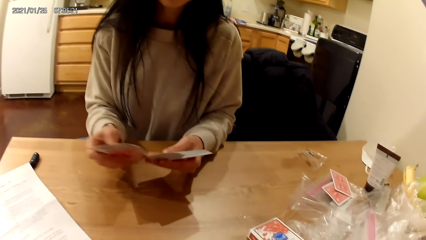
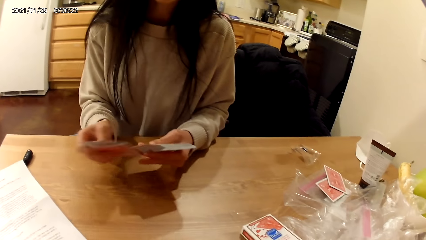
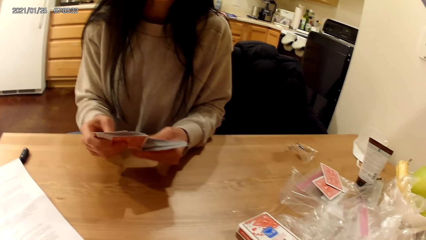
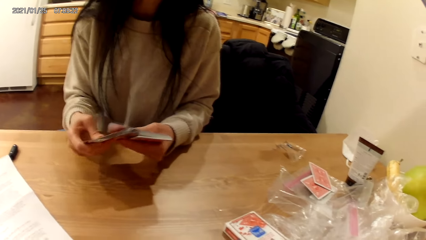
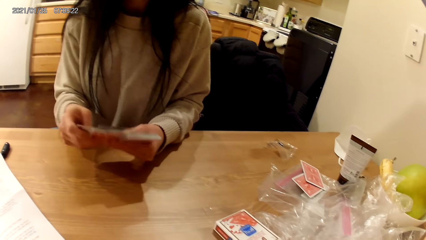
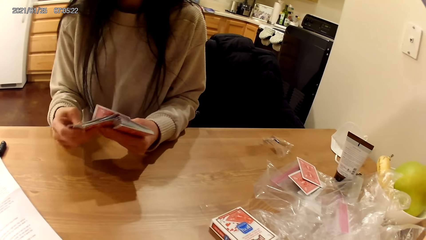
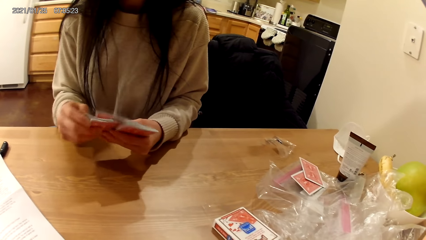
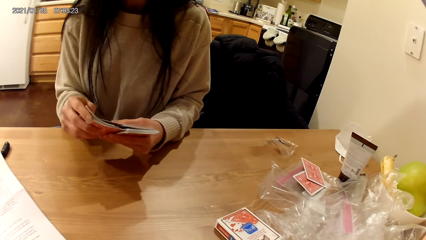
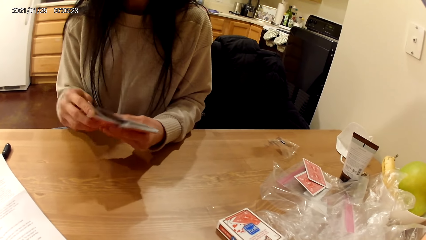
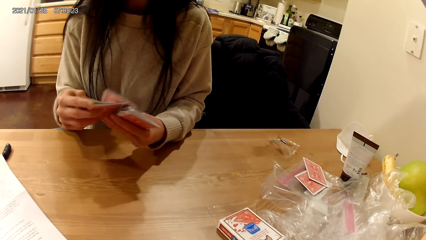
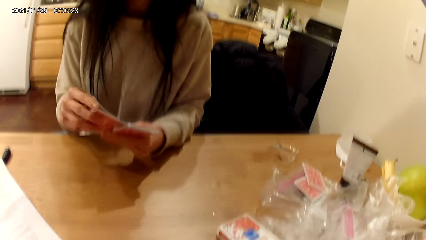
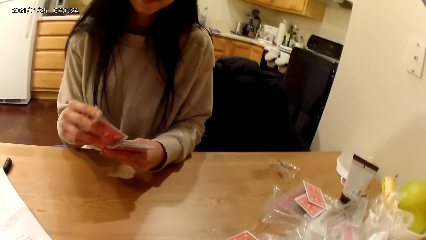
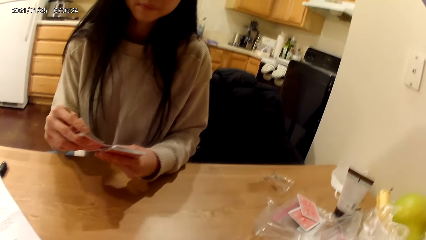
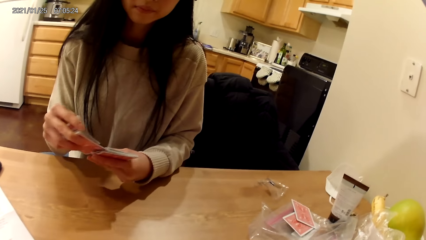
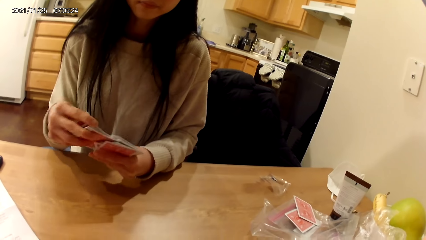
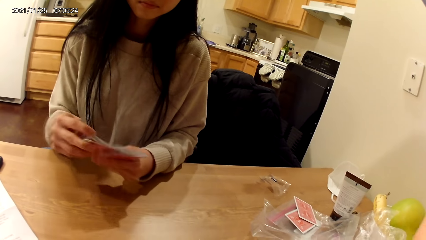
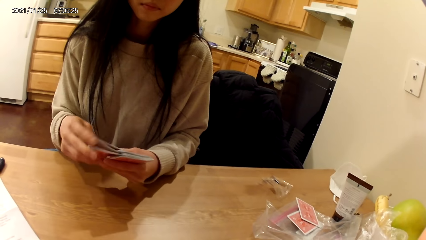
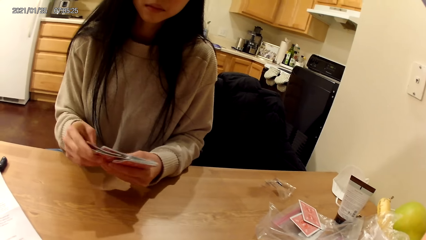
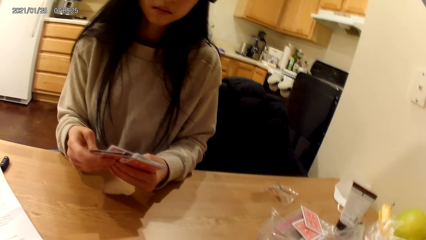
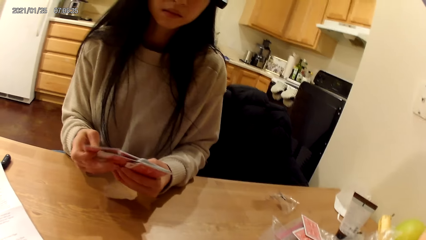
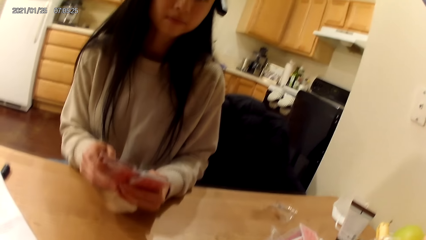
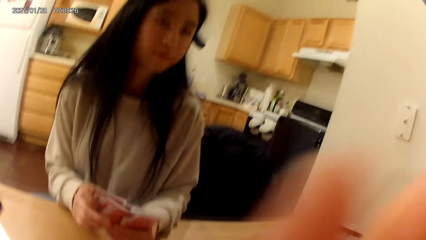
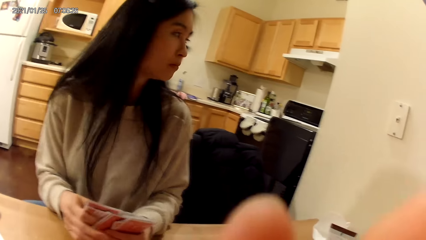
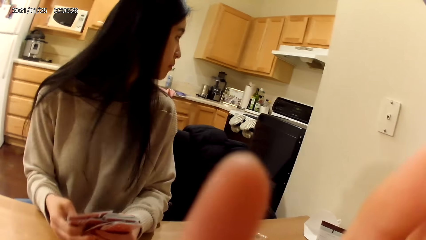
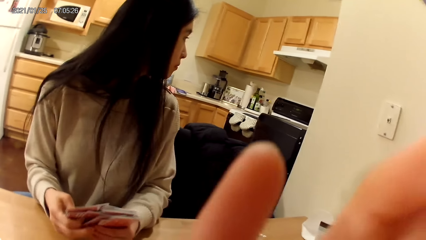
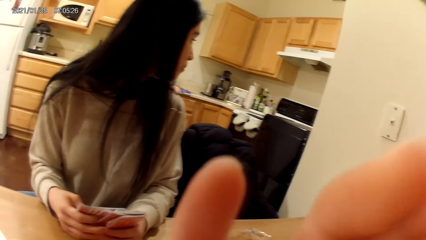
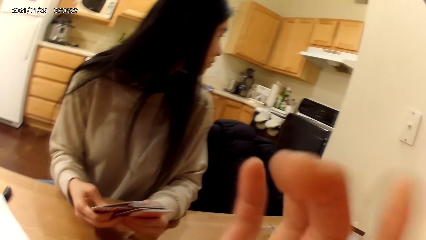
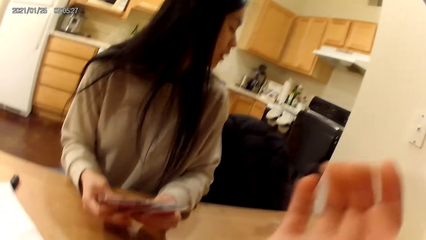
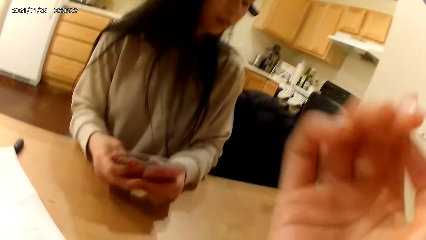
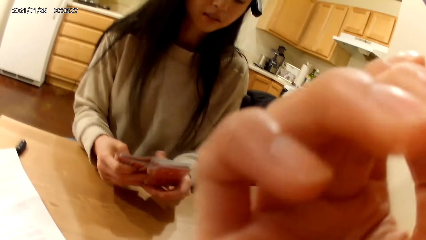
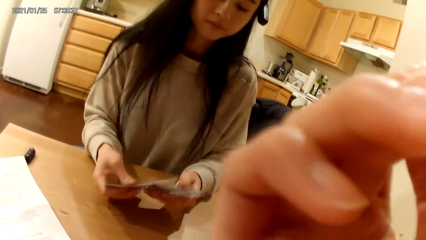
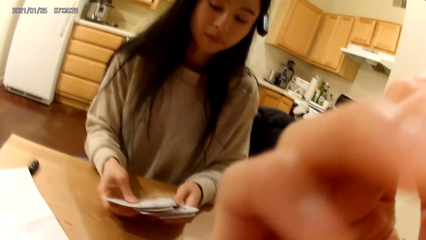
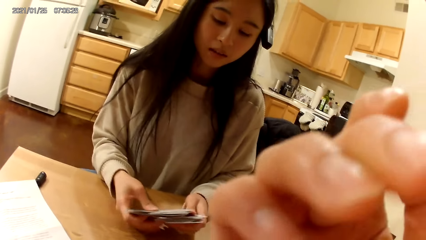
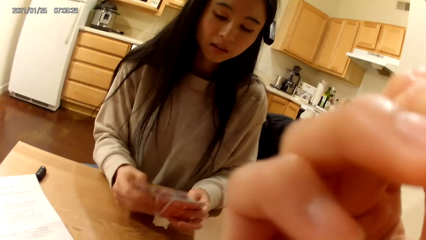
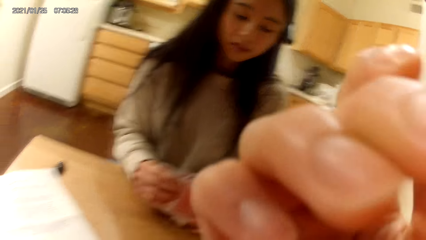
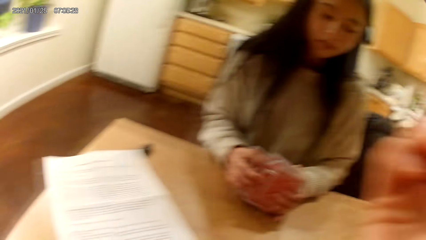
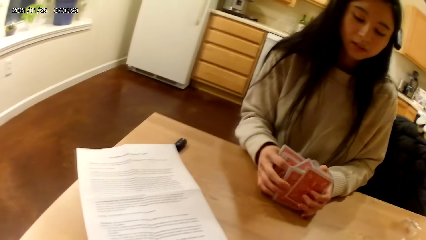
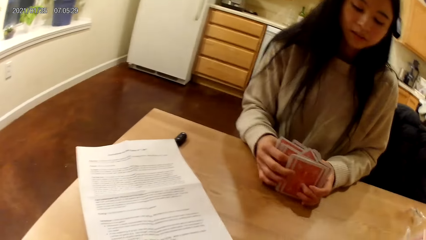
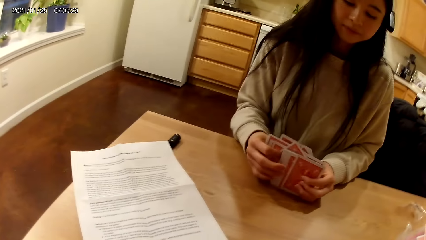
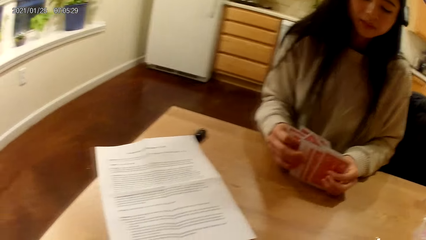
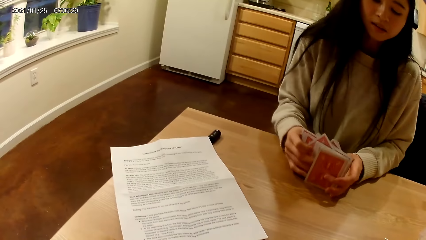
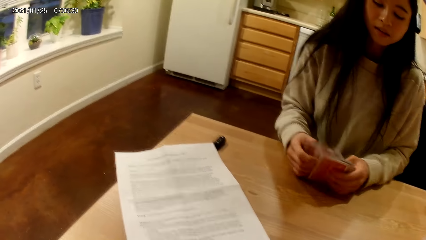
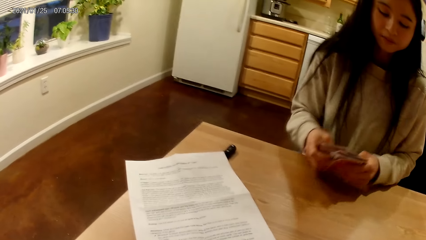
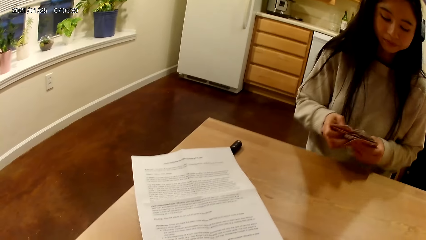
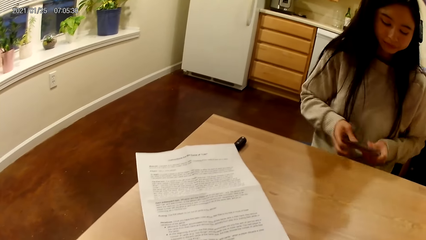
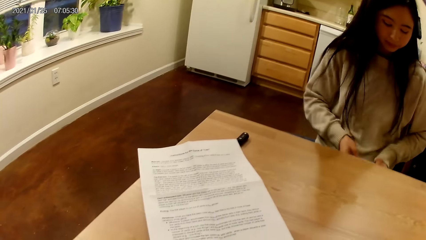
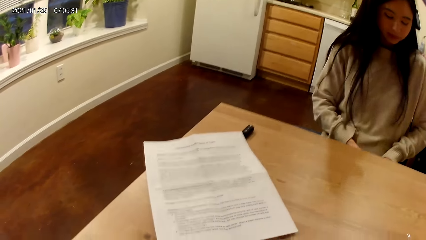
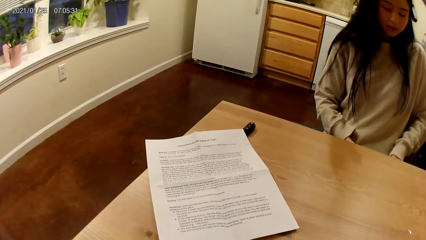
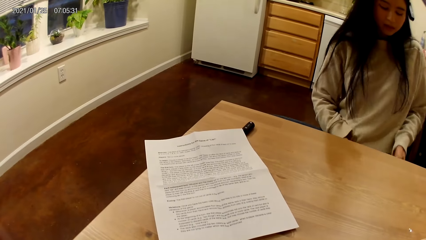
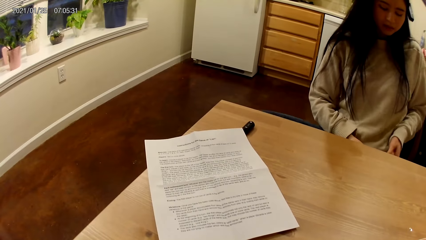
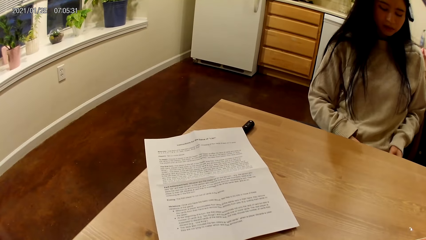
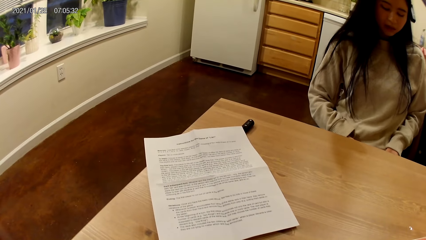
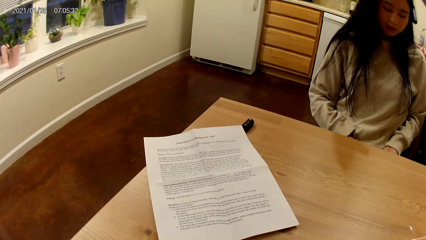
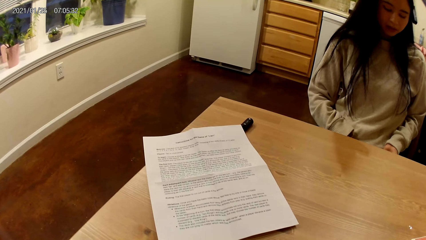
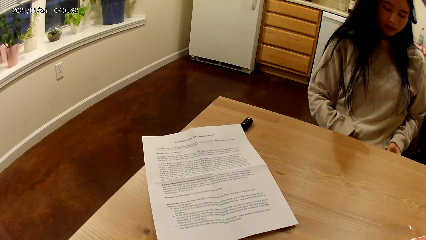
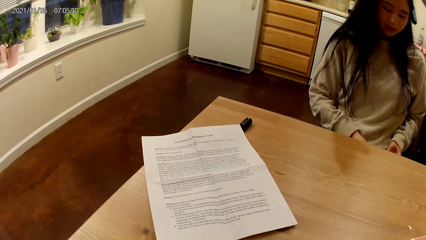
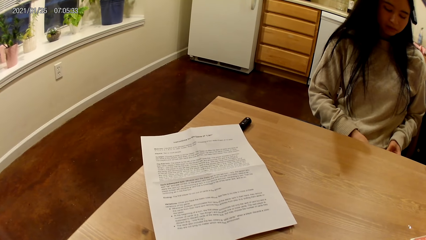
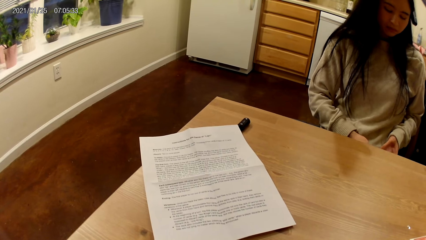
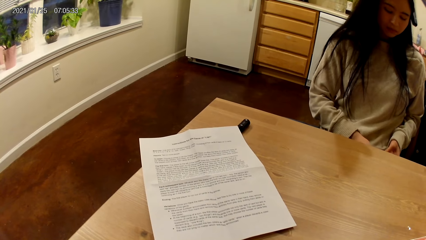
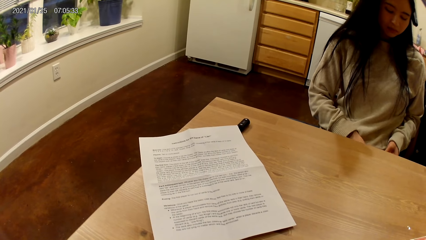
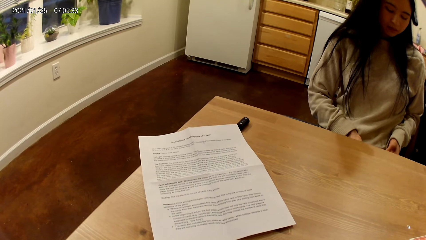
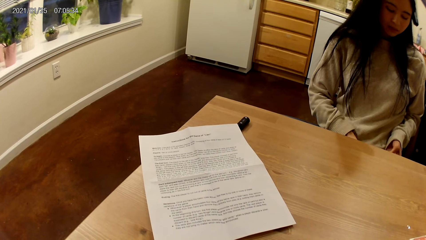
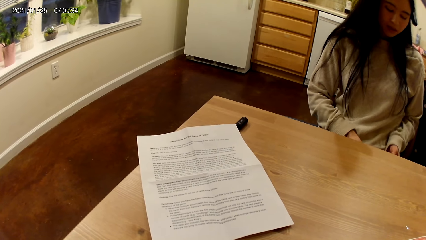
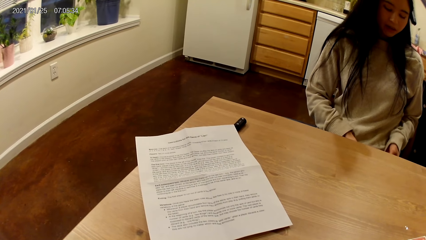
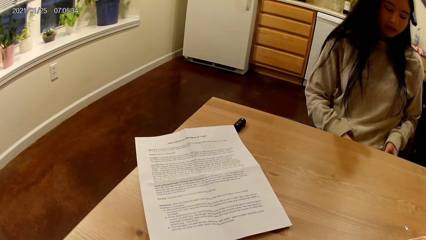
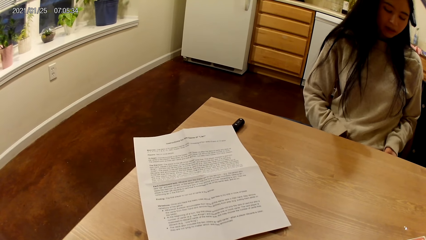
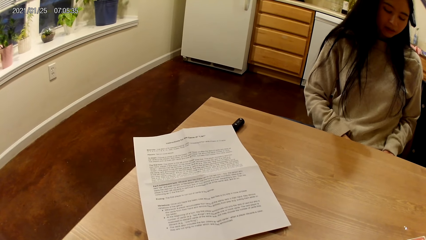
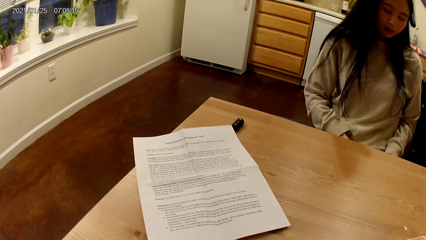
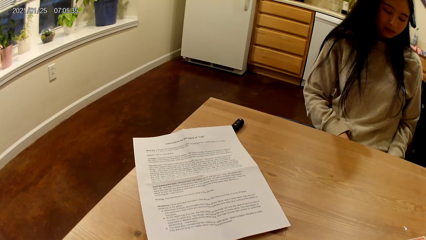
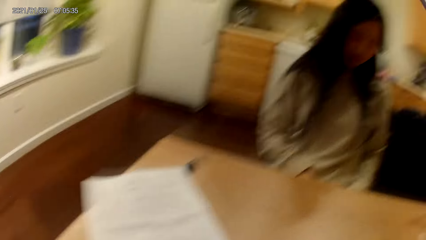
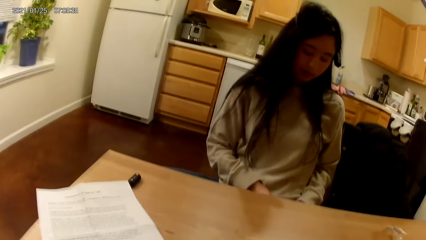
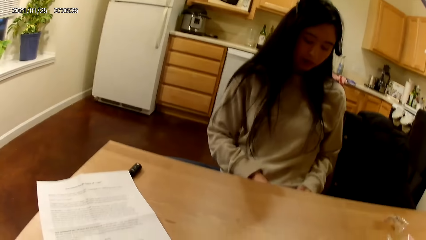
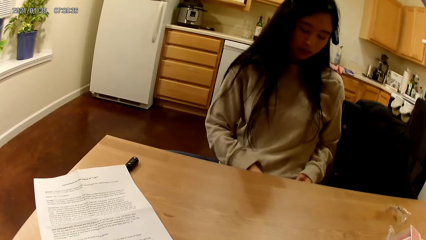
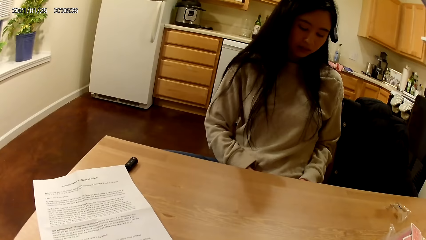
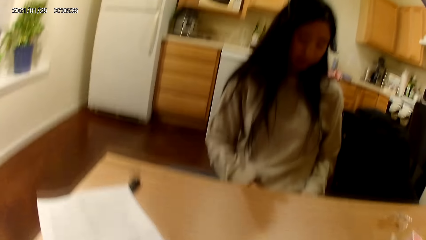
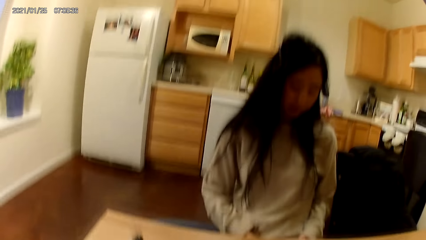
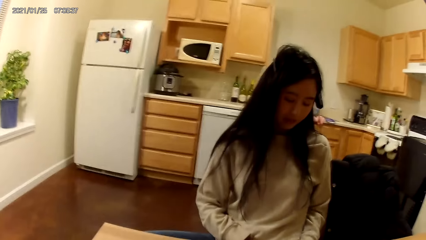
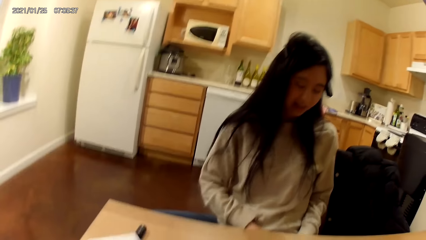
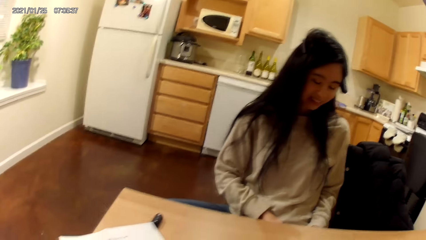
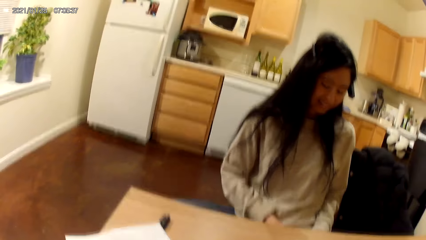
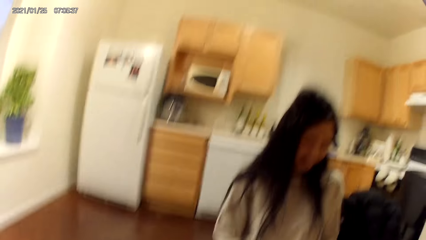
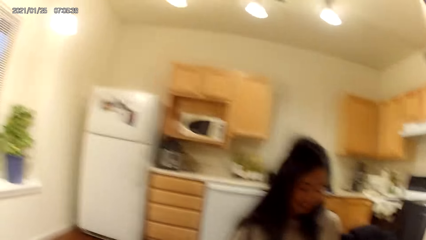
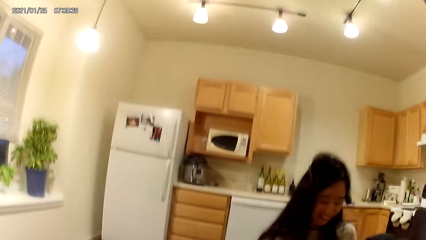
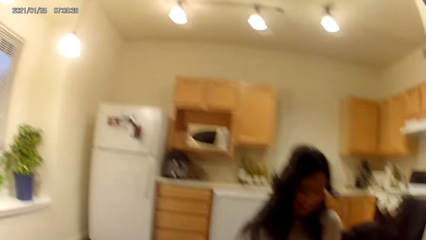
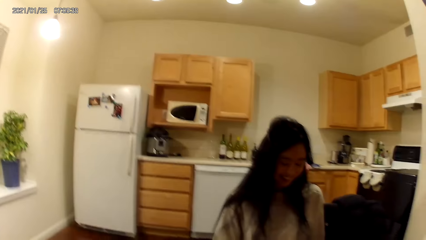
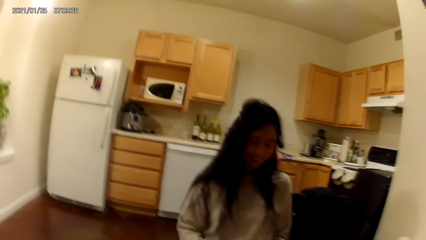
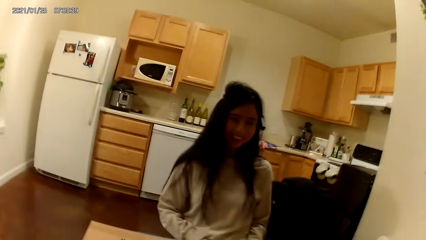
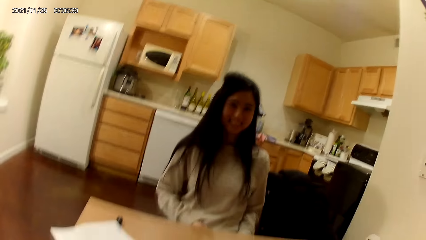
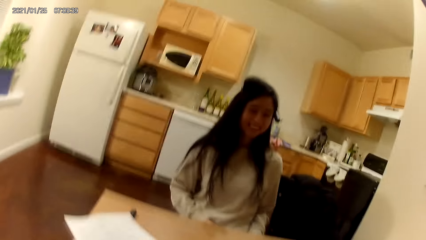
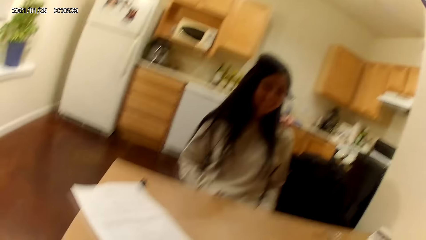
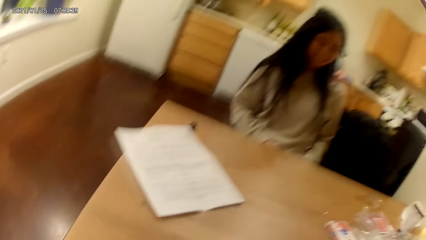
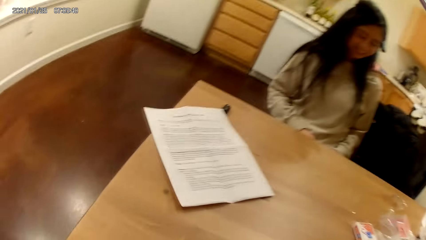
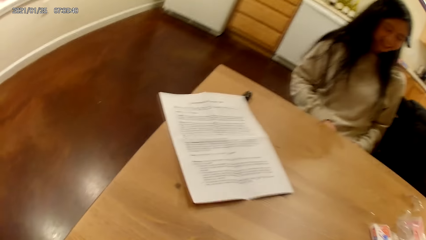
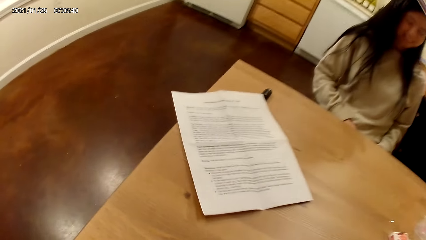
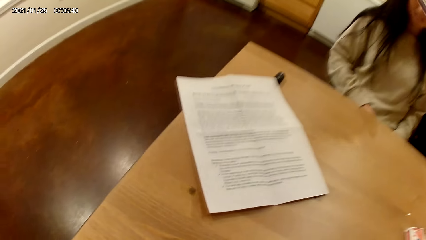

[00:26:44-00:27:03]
The woman shuffles cards in her hands. She holds the playing cards with her hands. The camera wearer touches her face. She moves a hand. The woman holds the playing cards on a table with her hands. She puts the playing cards on her lap with her hands. The camera wearer looks around a room.
